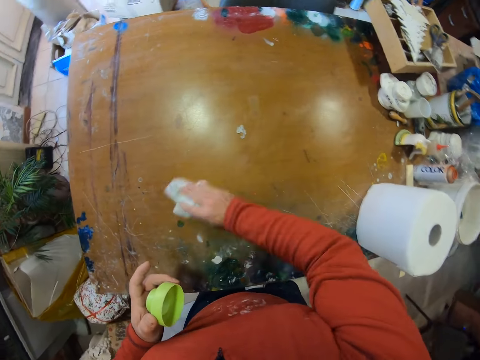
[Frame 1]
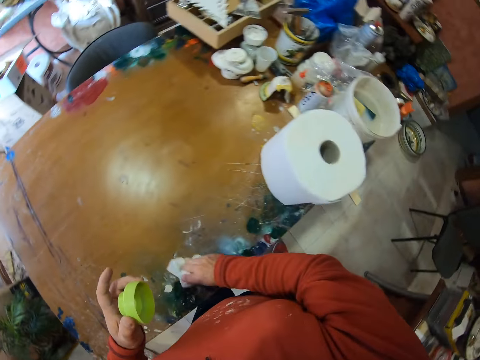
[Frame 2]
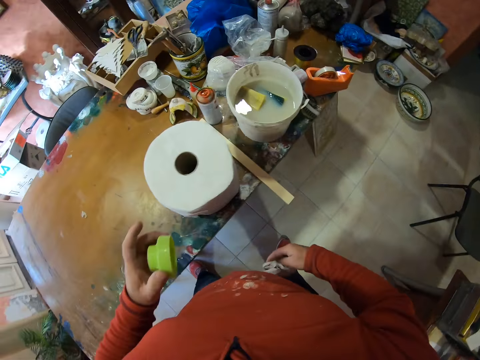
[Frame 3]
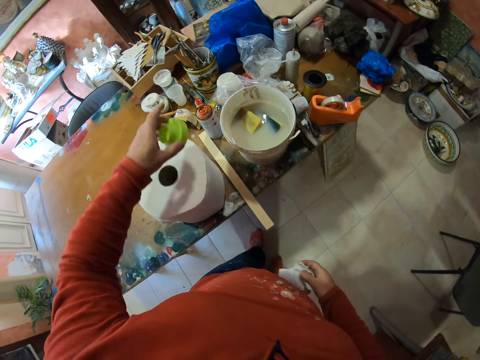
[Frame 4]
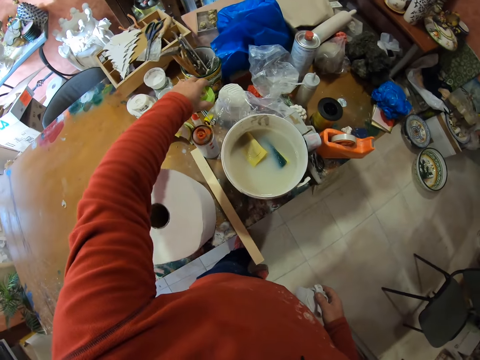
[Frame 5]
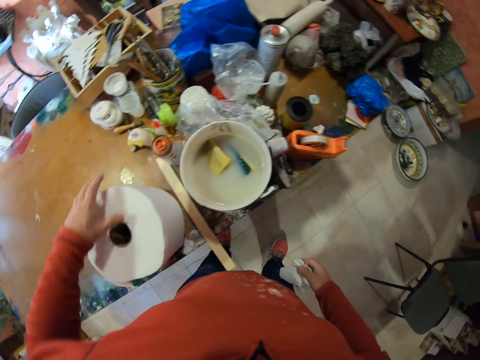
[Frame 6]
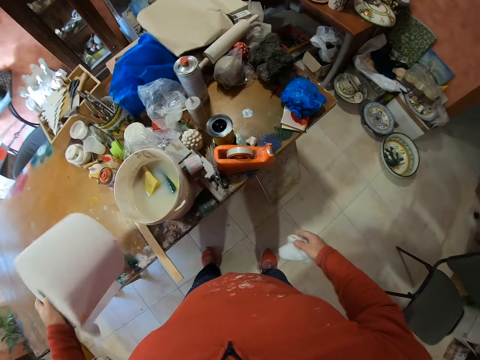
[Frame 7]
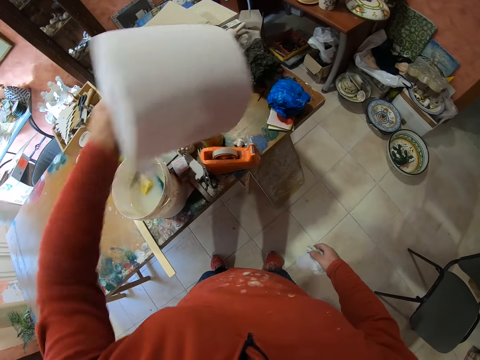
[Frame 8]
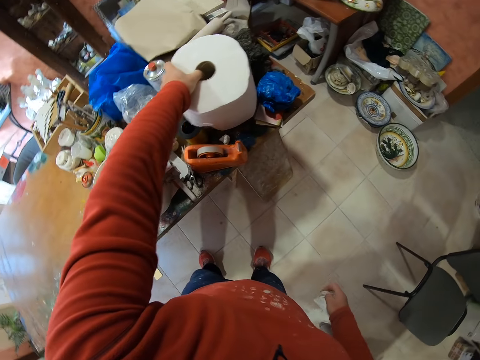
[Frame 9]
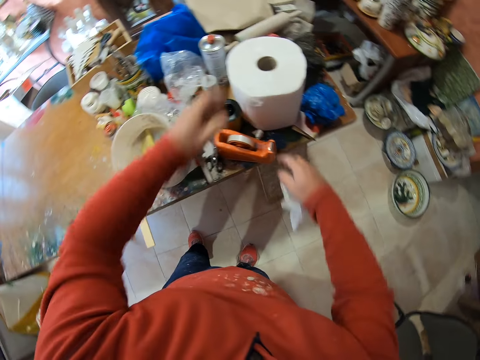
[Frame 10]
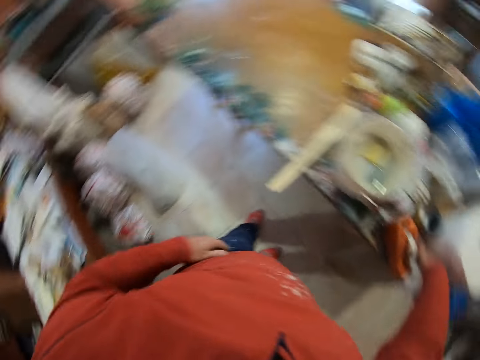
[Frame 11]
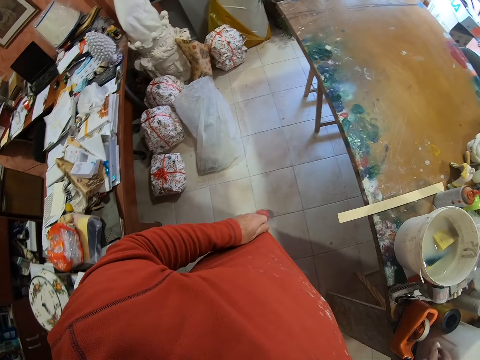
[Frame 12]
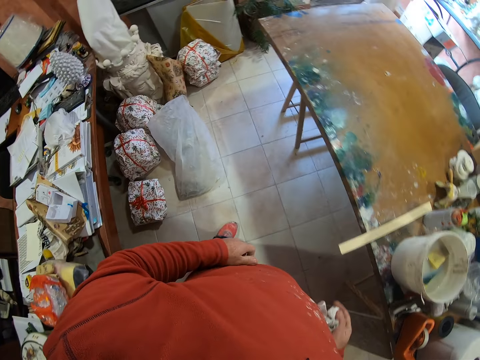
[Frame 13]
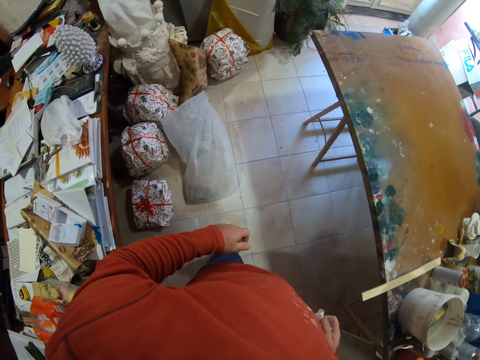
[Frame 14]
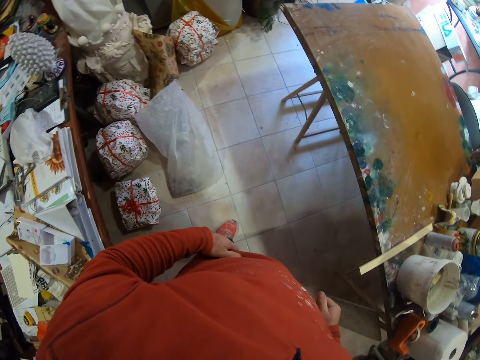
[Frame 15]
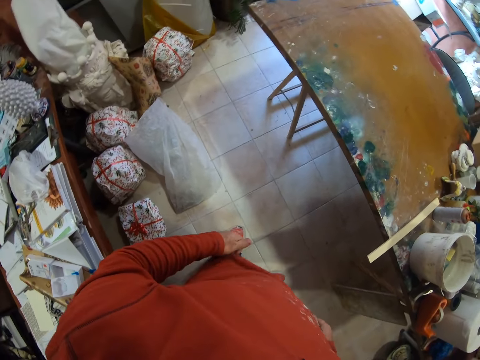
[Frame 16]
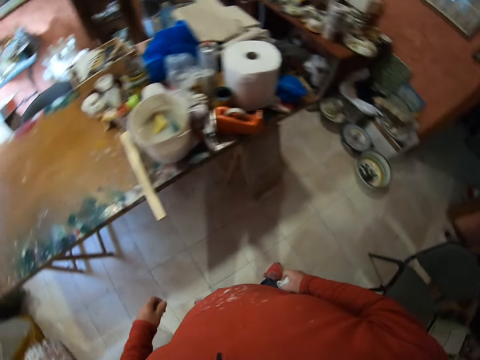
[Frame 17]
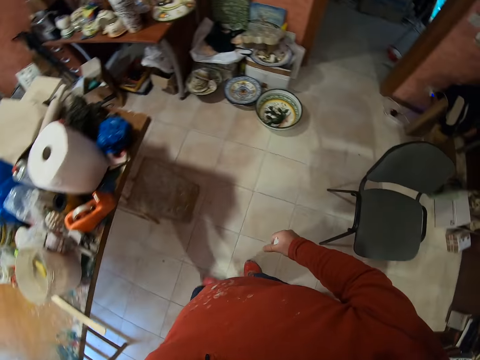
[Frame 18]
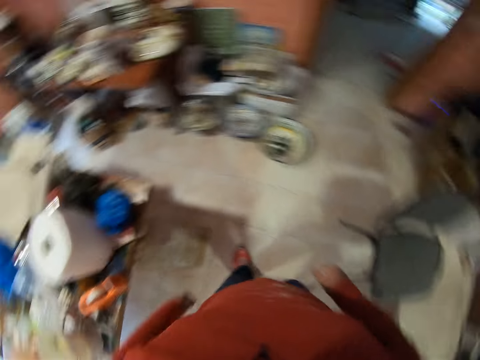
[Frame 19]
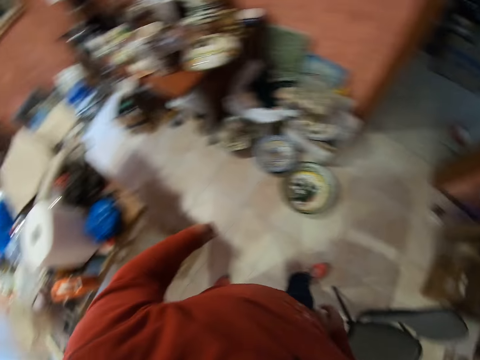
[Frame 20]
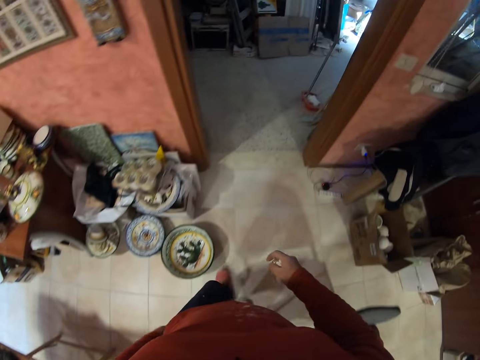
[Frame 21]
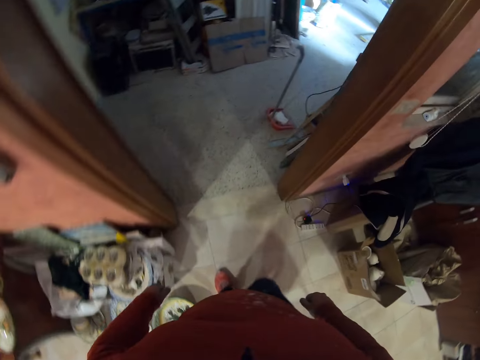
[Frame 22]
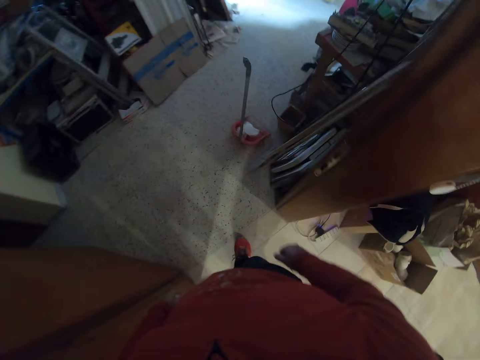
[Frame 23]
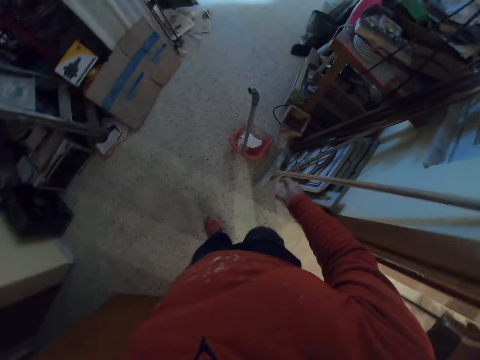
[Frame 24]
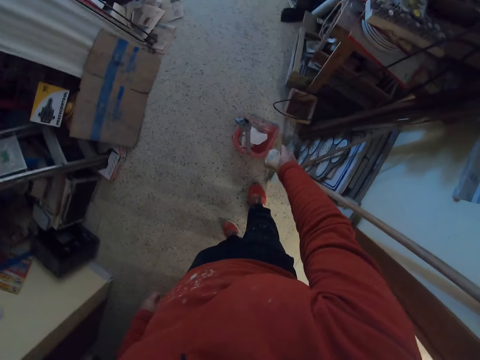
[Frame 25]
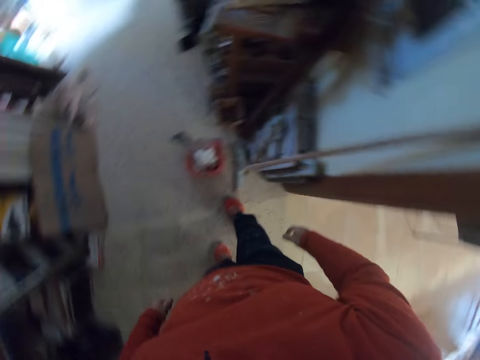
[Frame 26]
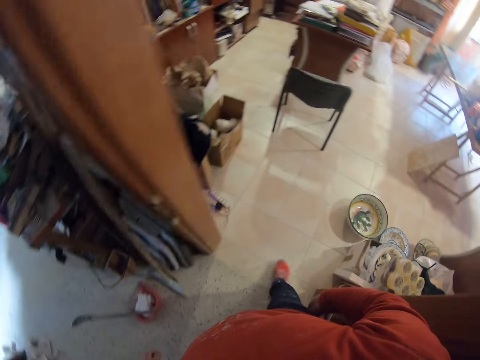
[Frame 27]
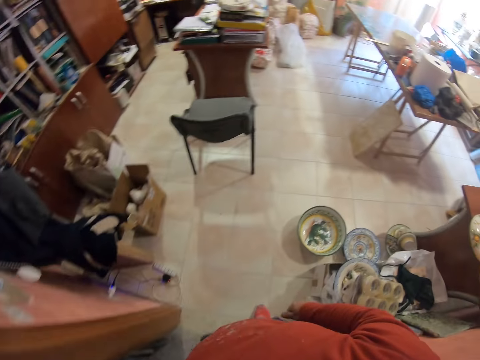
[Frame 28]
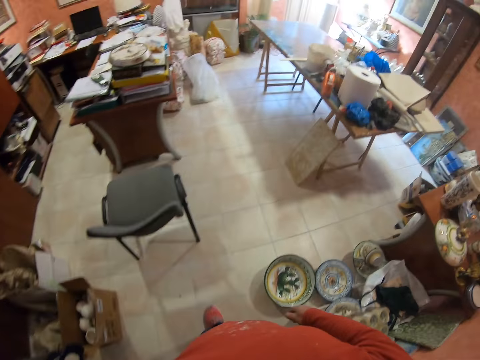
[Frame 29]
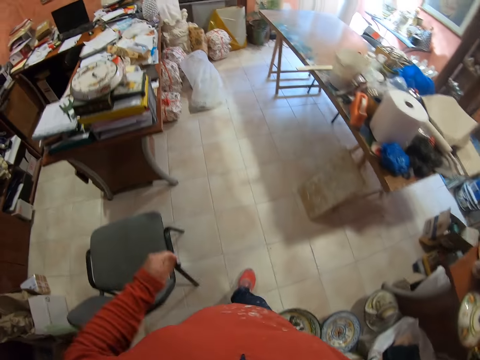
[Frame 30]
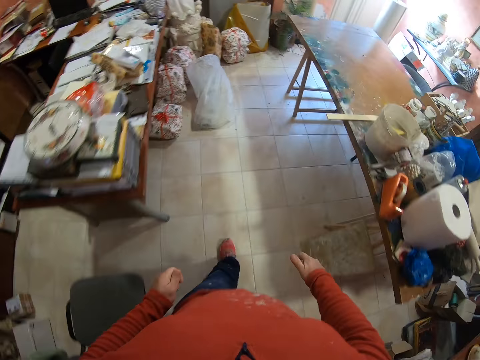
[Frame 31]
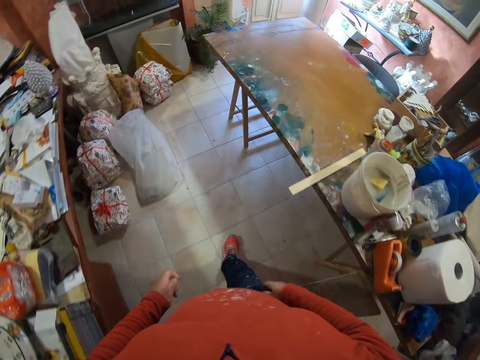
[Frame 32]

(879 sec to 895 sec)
The camera wearer drops the plastic on the table. They pick the tissue from the table. They put the green lid. They put the tissue aside. They look around. They walk around. They look around. They drop the tissue on the dust pan. They walk around.

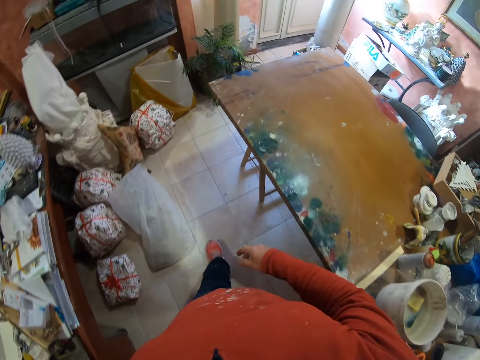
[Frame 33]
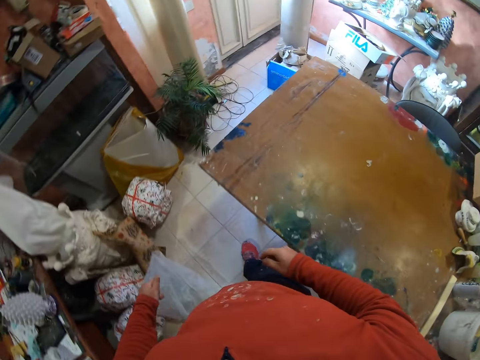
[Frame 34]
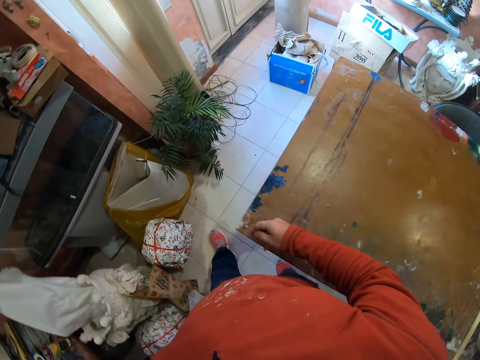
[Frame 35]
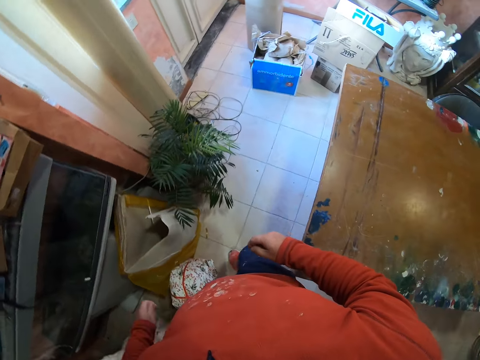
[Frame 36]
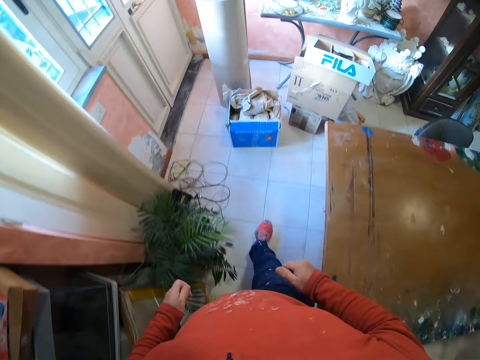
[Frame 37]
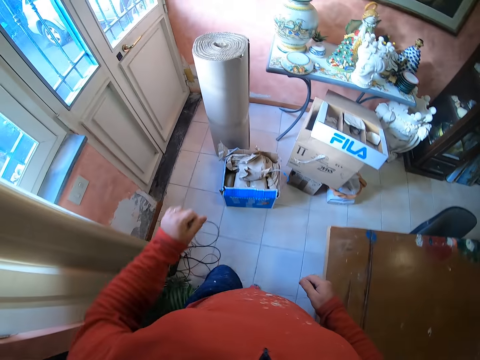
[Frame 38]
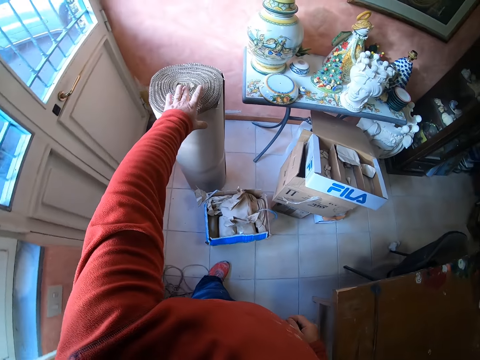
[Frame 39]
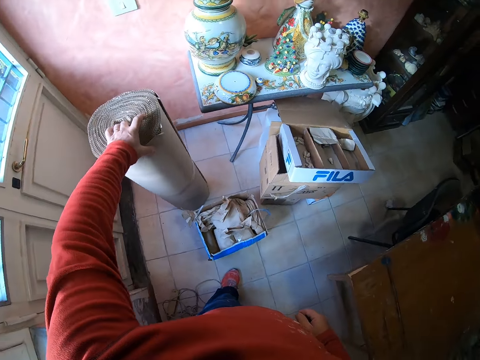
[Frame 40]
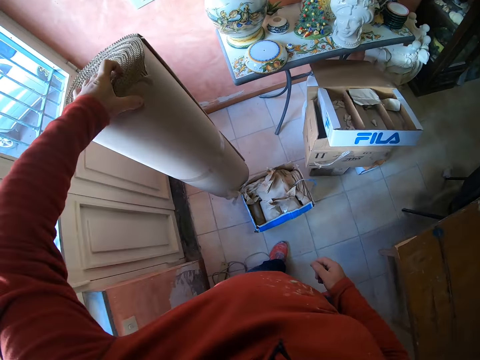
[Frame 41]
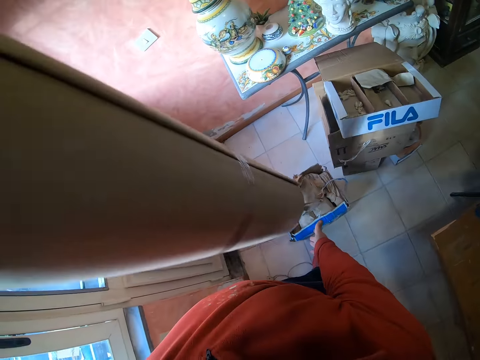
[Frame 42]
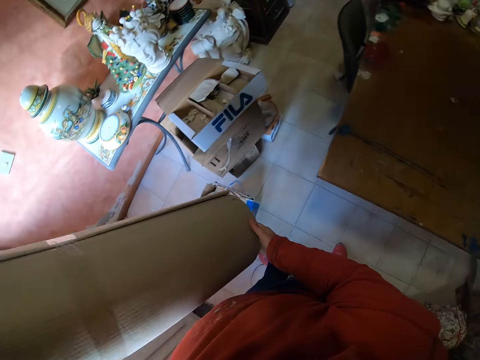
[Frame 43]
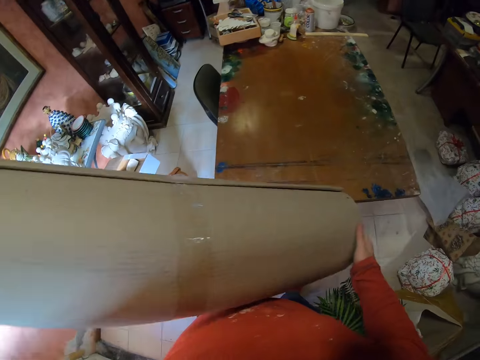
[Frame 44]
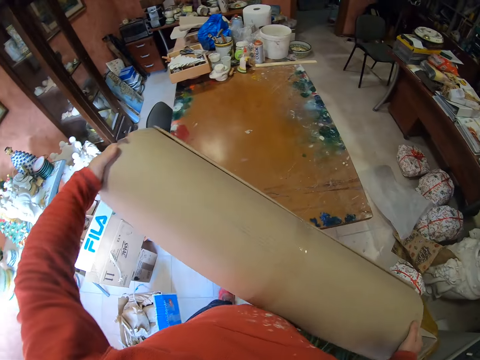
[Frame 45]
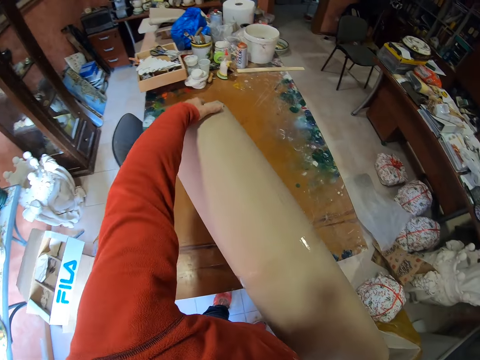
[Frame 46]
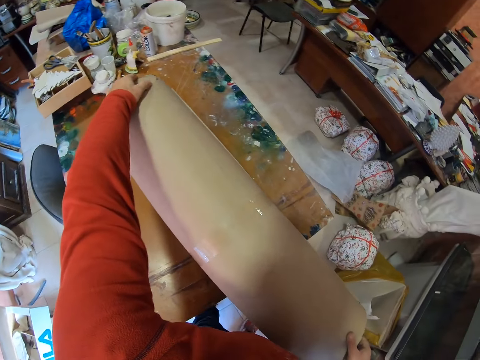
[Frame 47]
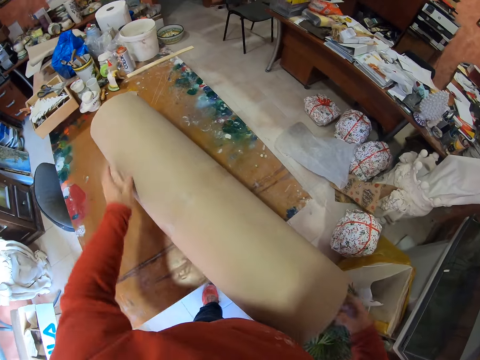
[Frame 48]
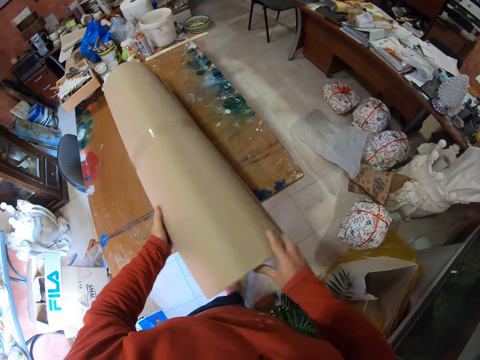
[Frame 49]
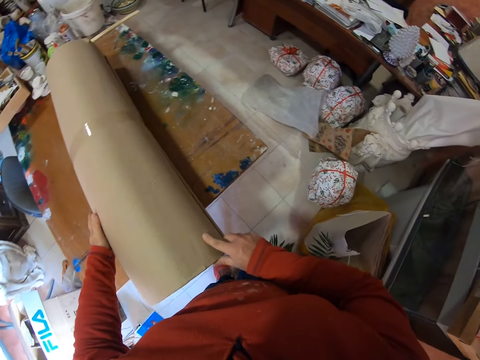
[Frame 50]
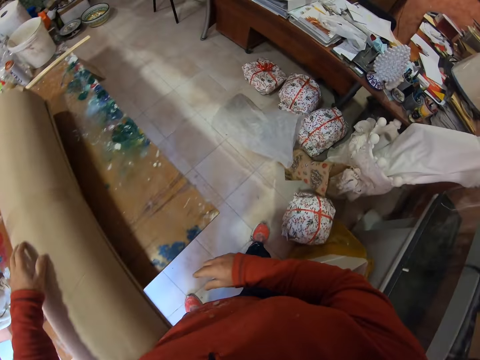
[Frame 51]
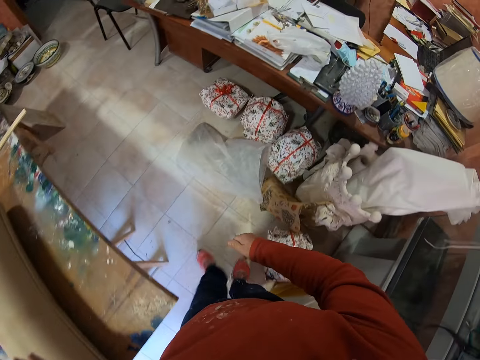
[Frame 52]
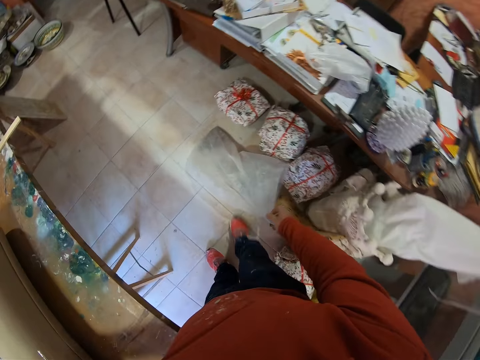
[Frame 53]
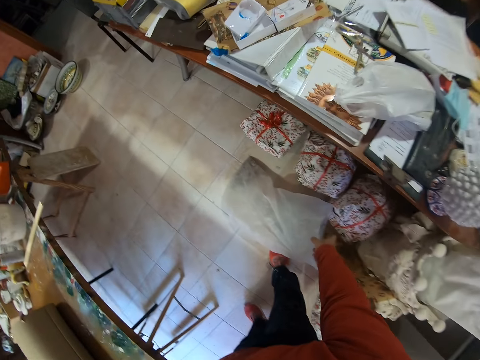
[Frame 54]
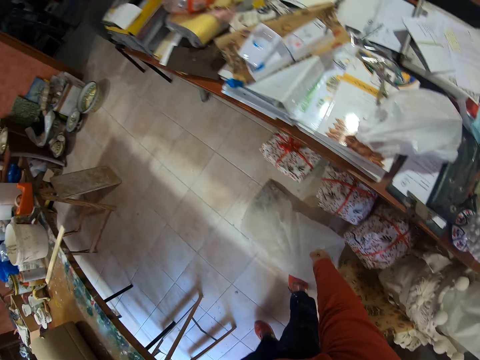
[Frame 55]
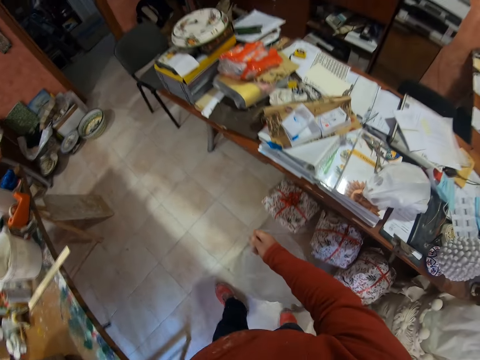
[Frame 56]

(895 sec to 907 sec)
The camera wearer picks the brown paper roll. They put the brown paper roll on the table. They lift the plastic bag from the floor.
